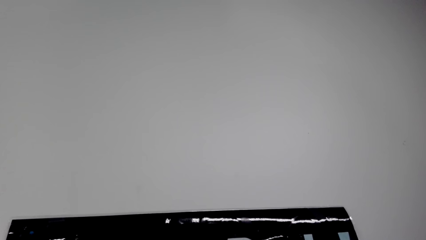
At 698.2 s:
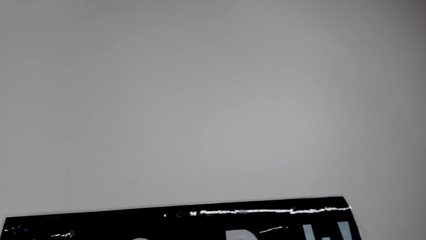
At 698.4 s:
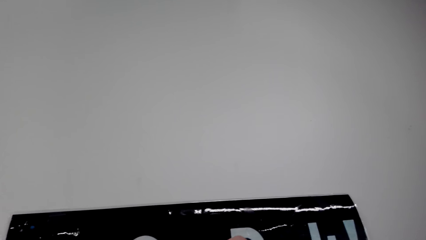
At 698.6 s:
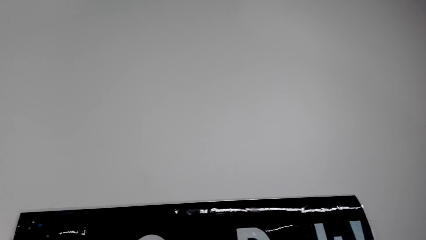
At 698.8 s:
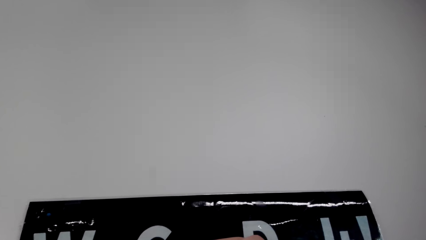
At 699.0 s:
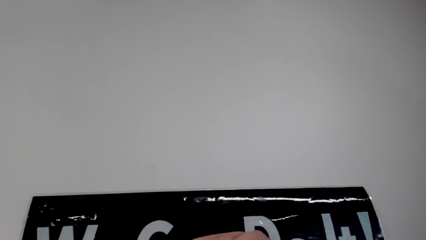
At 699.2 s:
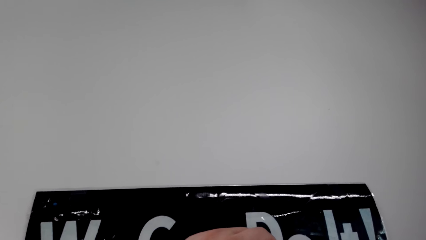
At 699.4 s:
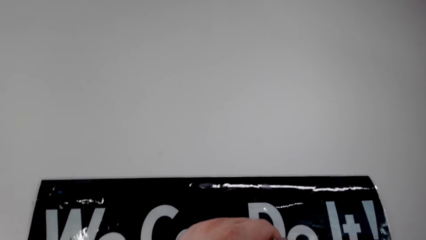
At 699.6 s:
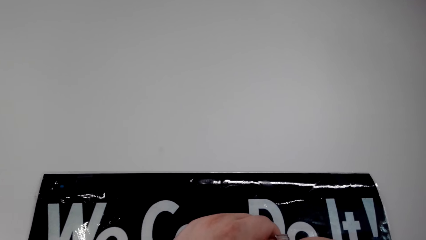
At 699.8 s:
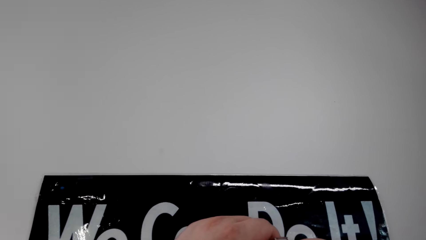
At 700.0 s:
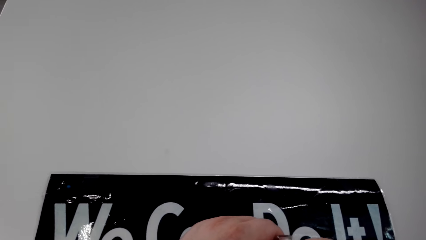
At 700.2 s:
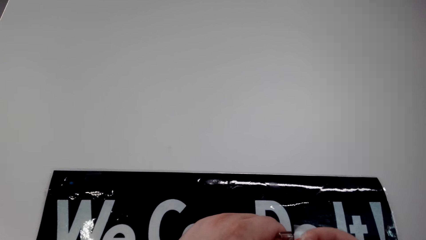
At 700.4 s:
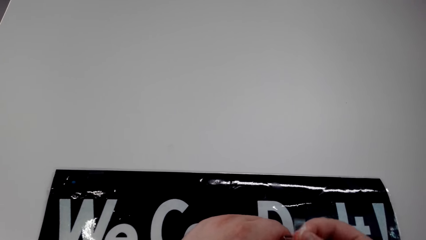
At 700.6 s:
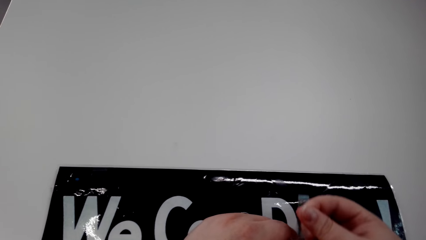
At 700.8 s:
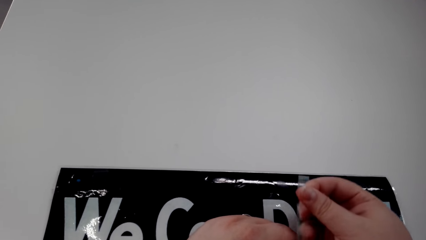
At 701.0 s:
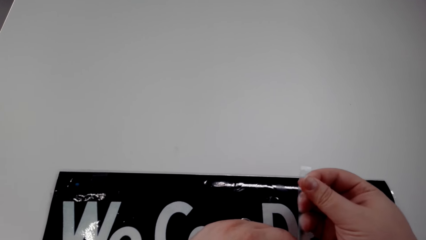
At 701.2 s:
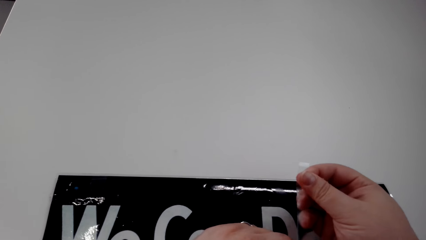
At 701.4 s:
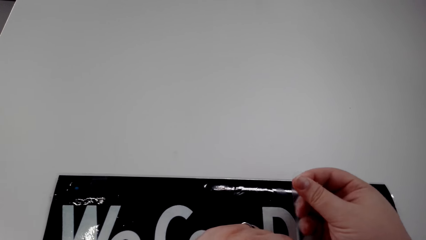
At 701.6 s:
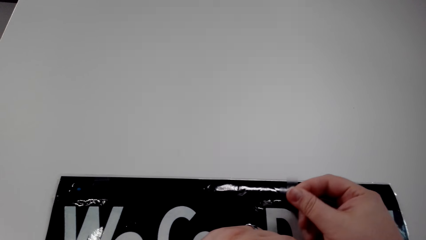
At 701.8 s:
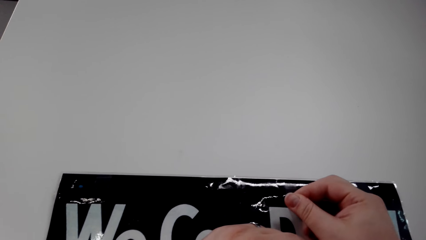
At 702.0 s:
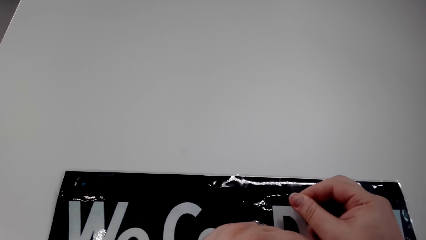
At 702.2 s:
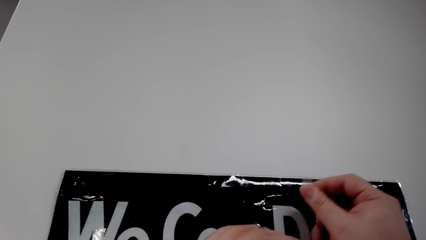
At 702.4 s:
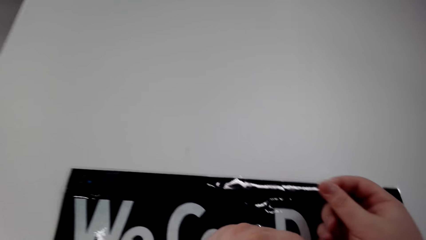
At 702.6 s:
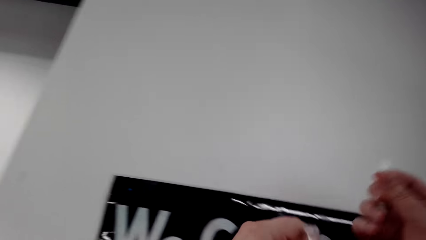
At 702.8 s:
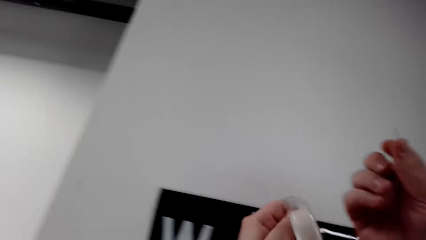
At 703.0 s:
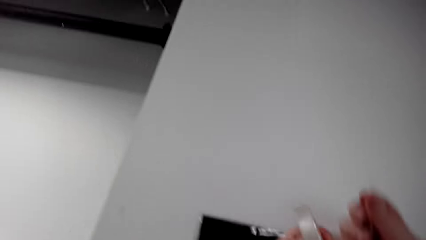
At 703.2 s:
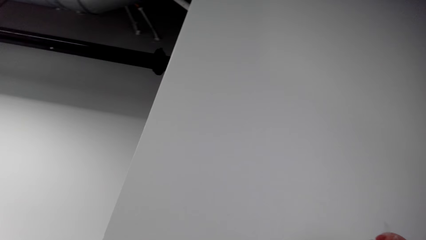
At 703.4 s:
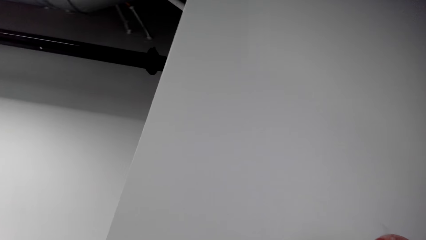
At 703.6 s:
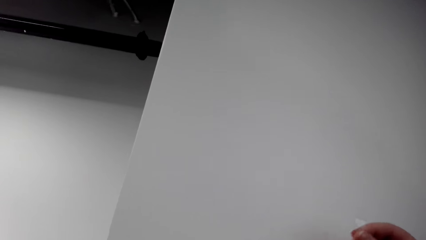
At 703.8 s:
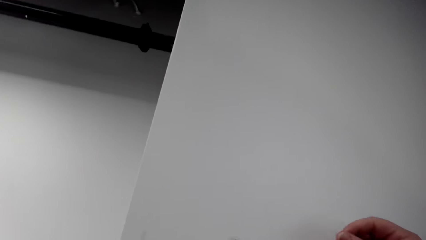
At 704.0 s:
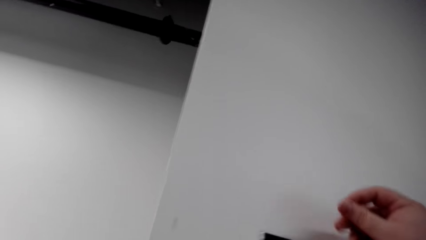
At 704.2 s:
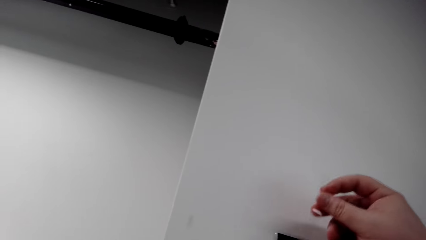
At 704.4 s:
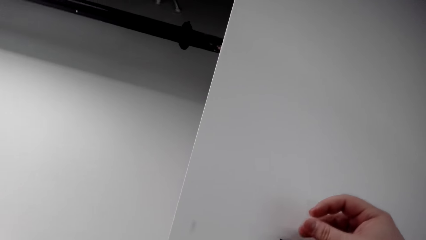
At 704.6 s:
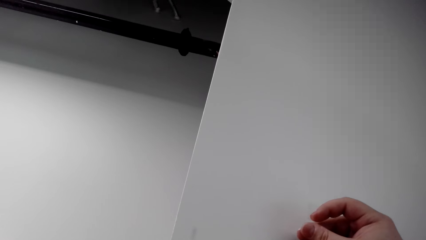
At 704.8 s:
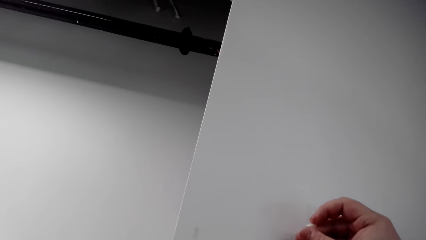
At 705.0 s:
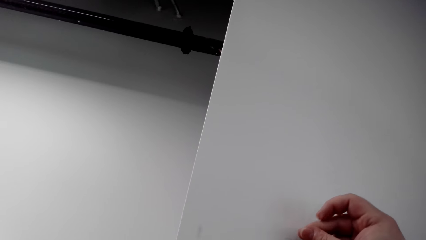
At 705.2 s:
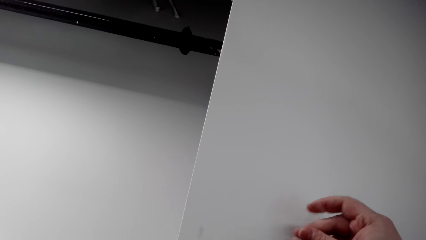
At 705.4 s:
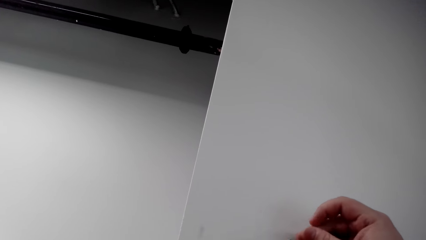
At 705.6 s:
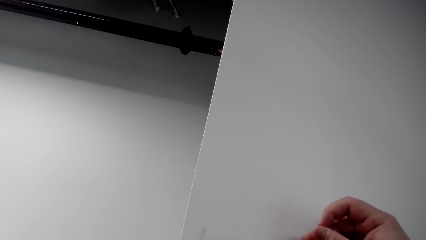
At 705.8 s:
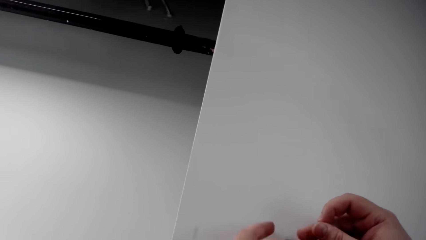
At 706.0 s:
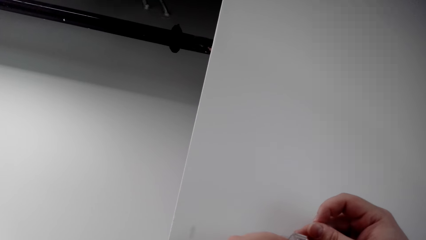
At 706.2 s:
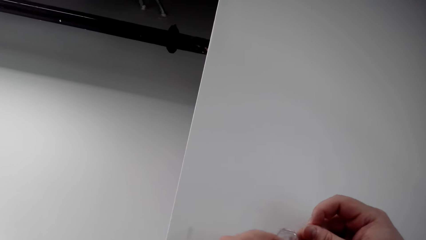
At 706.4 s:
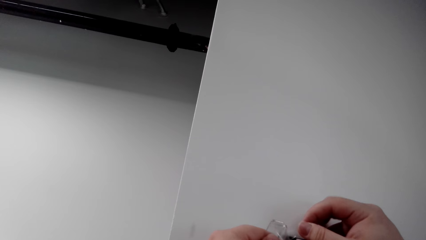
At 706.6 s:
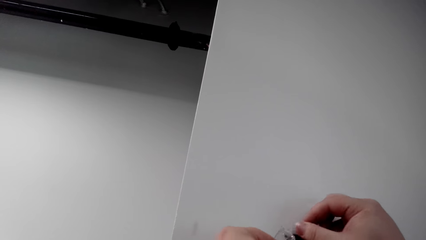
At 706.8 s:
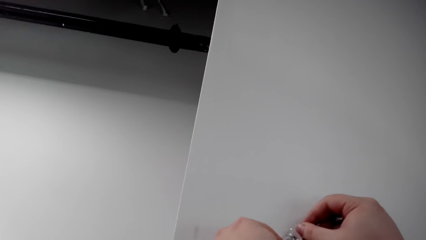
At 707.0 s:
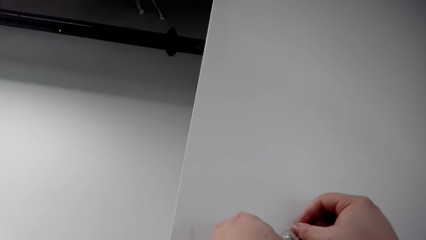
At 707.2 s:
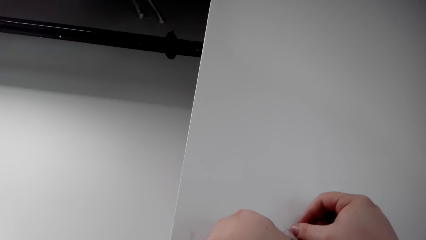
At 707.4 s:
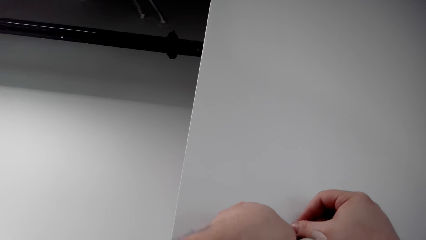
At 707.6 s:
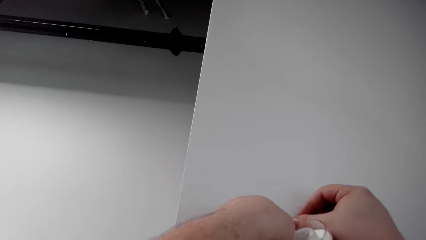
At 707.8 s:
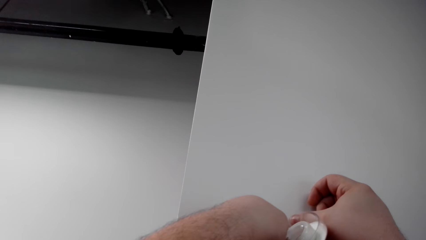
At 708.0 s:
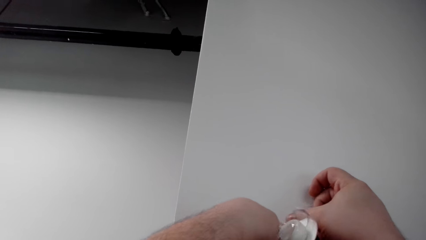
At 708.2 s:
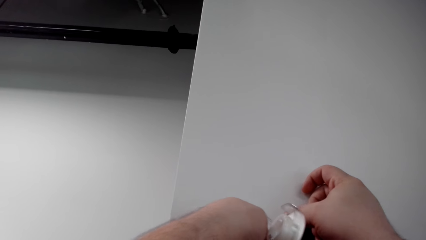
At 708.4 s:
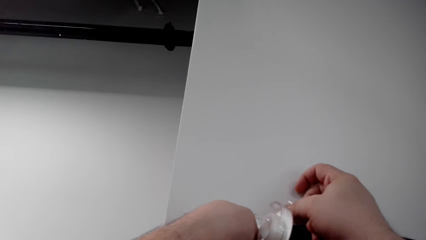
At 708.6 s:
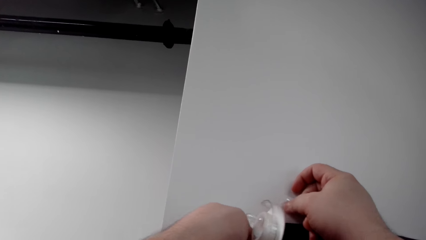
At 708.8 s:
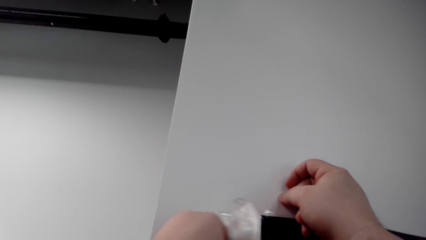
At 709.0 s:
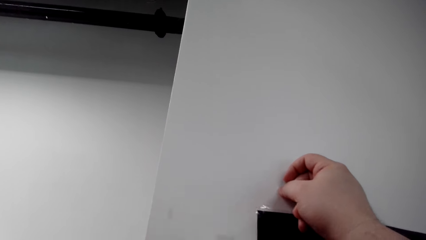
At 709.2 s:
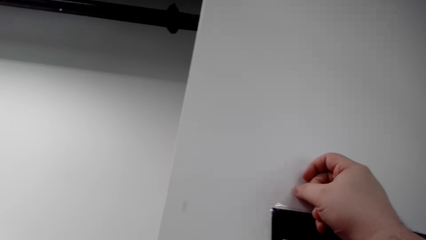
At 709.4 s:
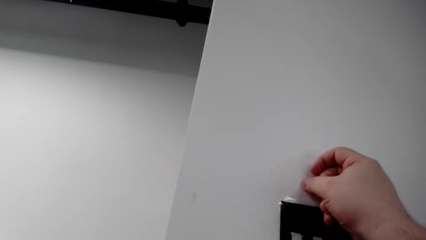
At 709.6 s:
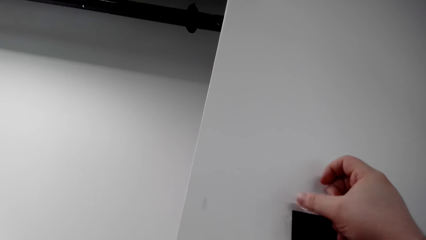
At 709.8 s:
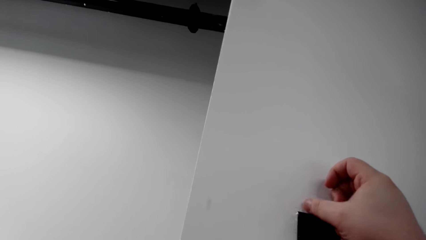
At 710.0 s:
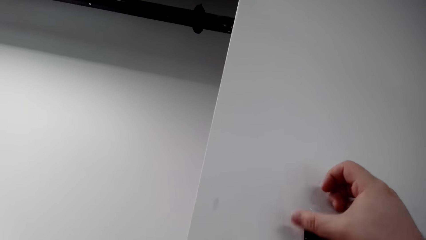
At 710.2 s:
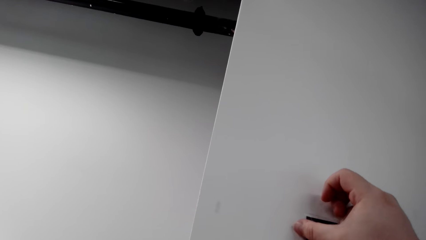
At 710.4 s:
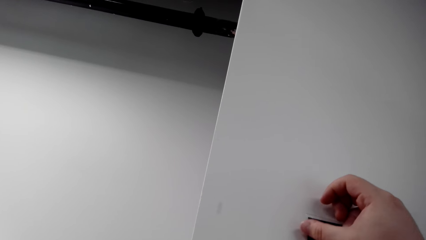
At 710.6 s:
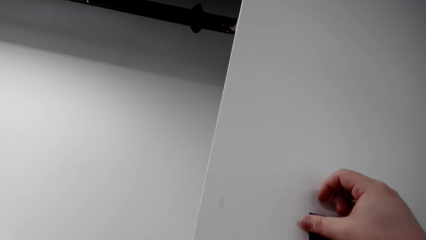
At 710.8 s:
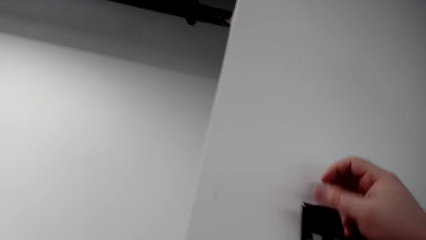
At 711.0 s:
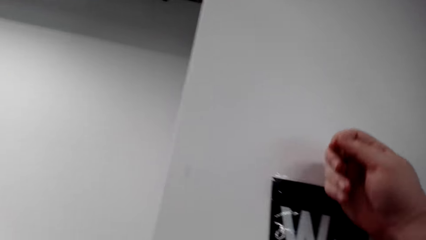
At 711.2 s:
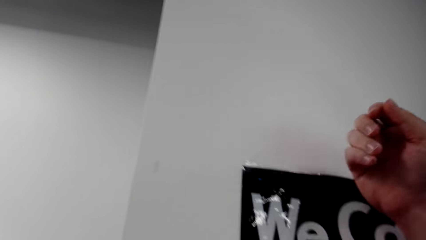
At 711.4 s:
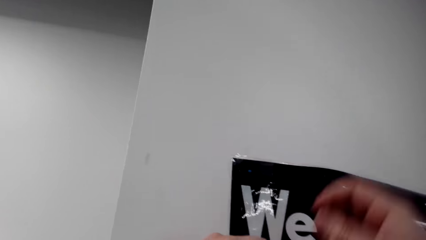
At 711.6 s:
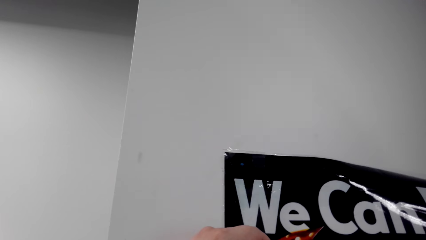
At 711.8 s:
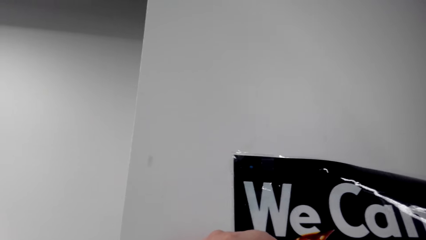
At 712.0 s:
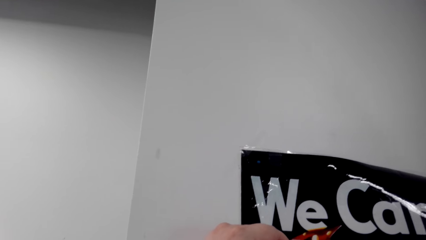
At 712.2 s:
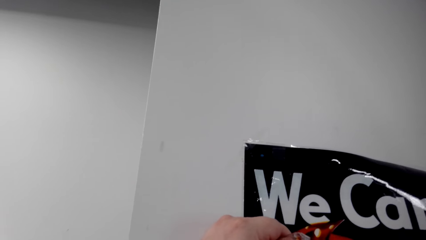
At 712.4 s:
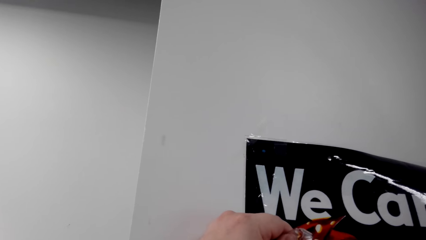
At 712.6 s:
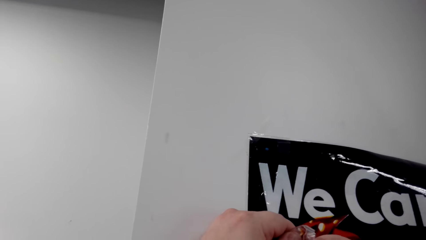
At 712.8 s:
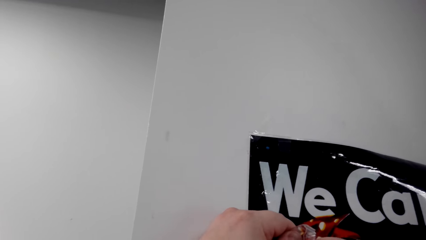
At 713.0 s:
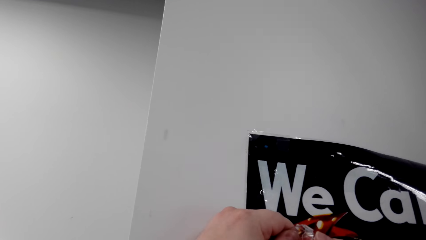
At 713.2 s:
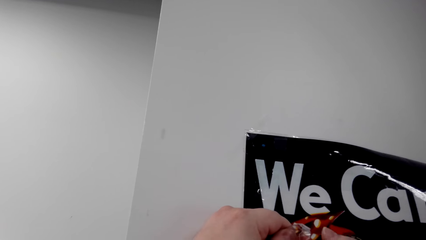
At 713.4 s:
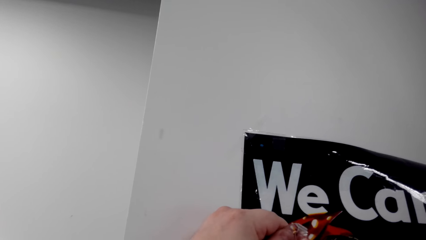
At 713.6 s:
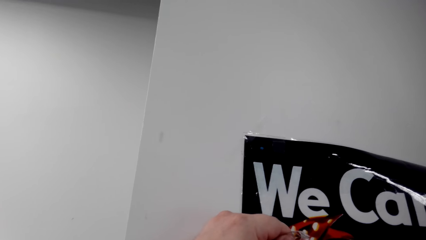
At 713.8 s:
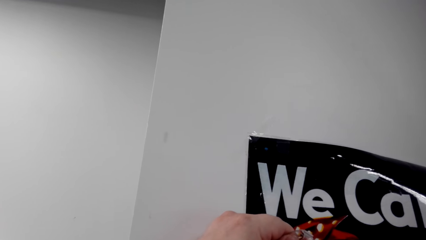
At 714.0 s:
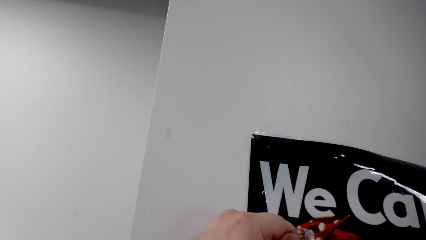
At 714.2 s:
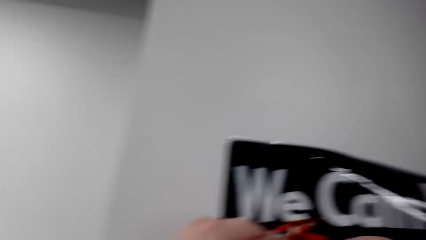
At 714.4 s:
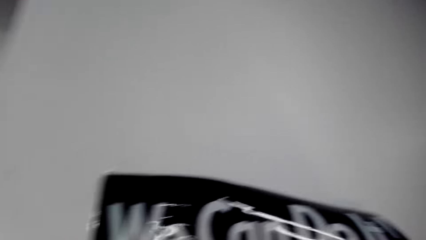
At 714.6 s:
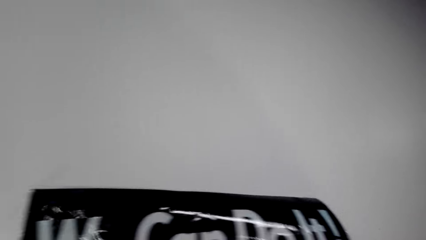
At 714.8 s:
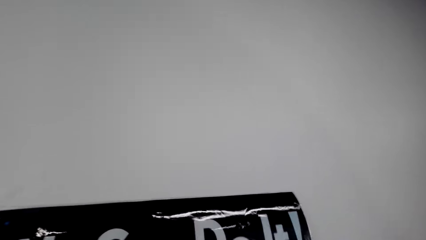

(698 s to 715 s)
The camera wearer sticks the picture on the wall. They pull tape. They cut the tape. They stick the tape on the wallpaper. They stick the tape on the wall.
